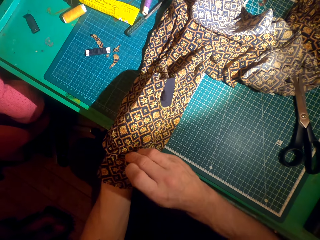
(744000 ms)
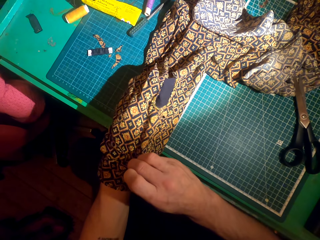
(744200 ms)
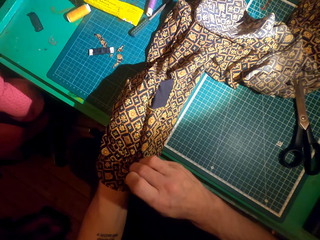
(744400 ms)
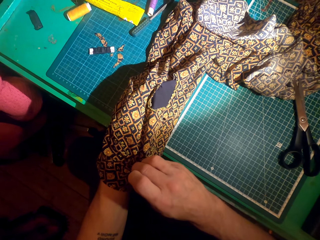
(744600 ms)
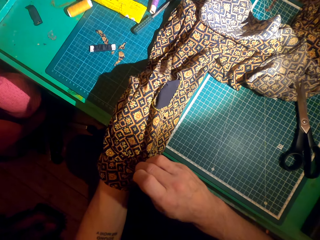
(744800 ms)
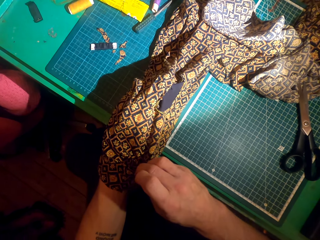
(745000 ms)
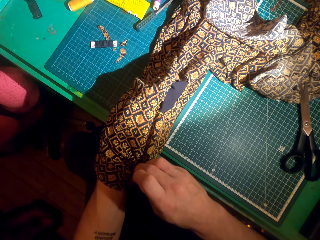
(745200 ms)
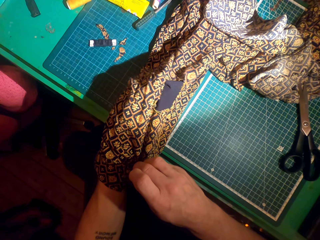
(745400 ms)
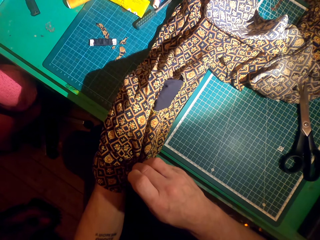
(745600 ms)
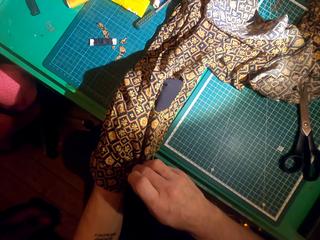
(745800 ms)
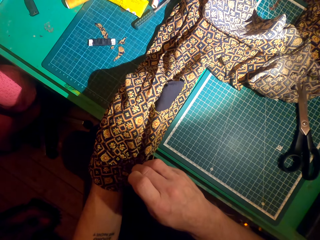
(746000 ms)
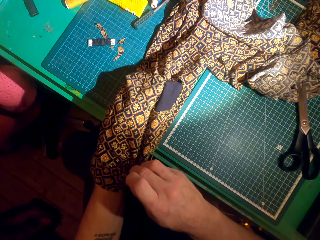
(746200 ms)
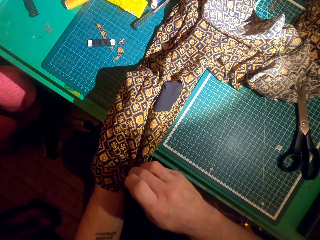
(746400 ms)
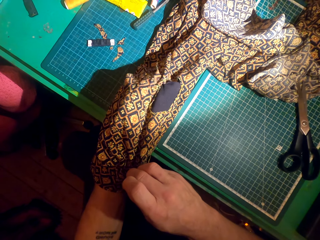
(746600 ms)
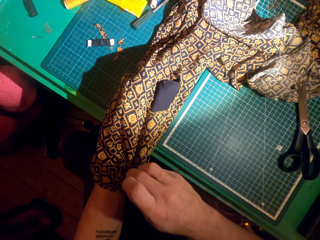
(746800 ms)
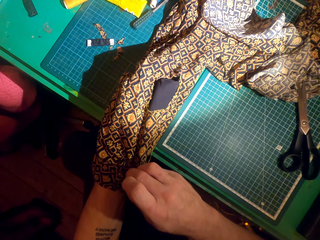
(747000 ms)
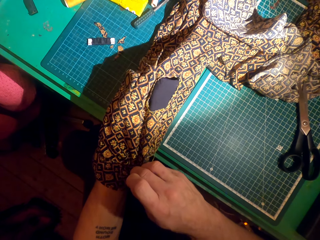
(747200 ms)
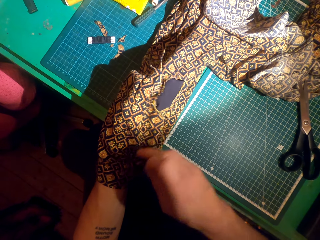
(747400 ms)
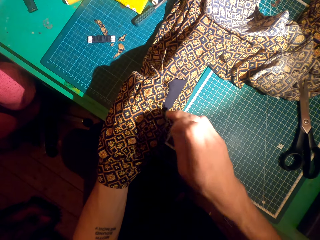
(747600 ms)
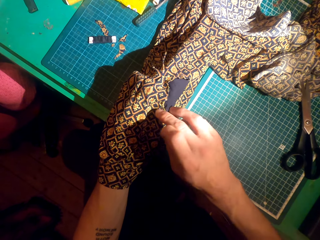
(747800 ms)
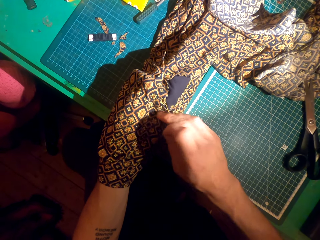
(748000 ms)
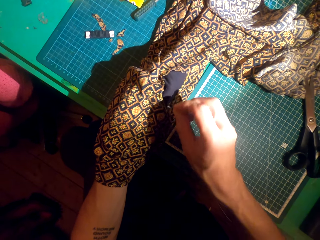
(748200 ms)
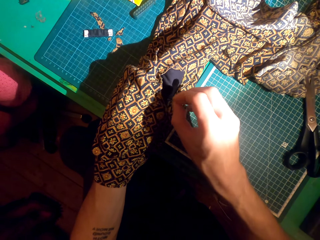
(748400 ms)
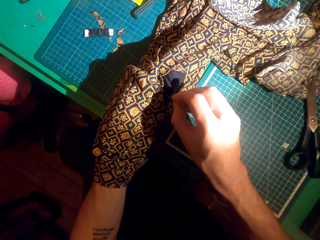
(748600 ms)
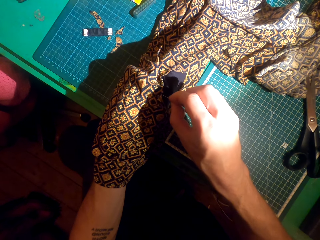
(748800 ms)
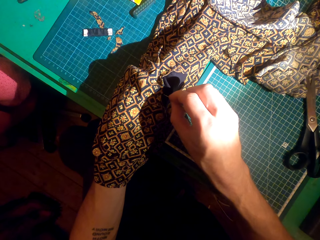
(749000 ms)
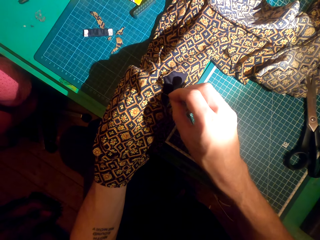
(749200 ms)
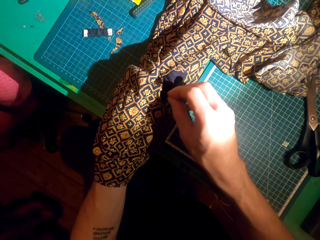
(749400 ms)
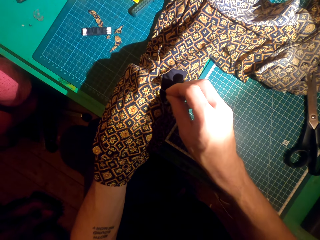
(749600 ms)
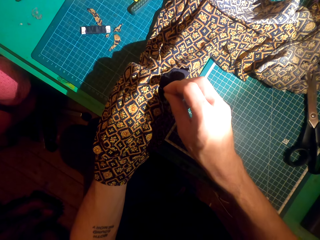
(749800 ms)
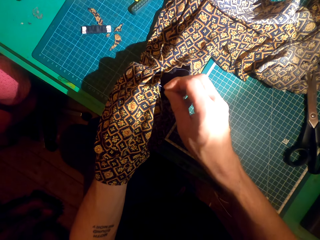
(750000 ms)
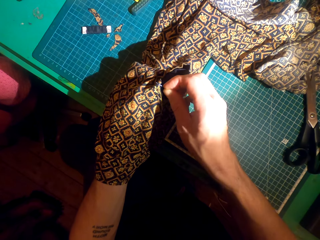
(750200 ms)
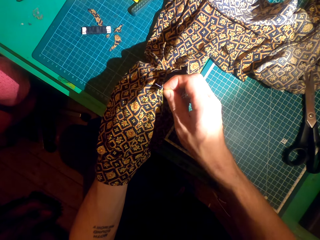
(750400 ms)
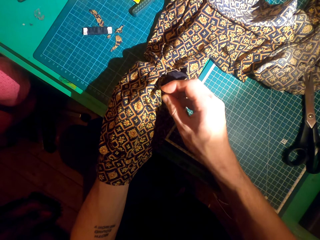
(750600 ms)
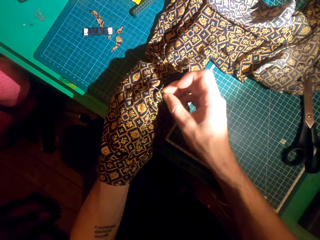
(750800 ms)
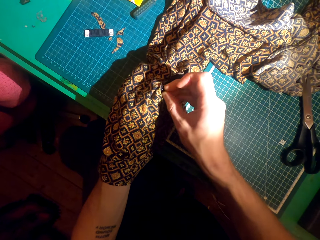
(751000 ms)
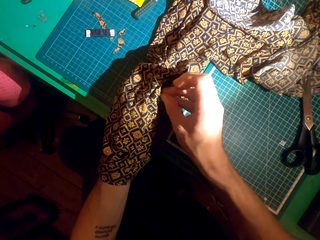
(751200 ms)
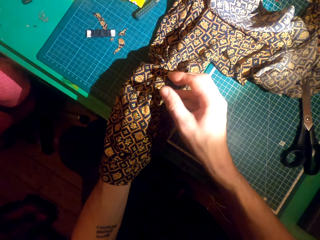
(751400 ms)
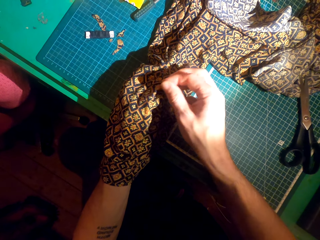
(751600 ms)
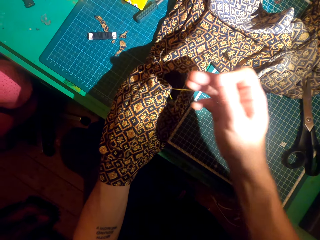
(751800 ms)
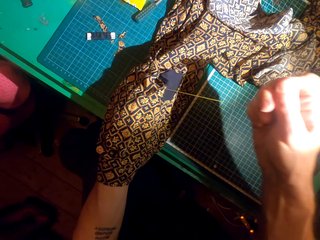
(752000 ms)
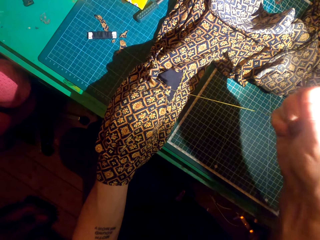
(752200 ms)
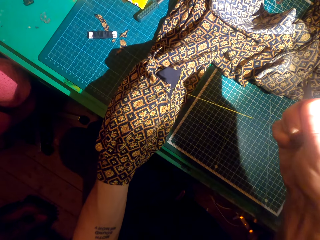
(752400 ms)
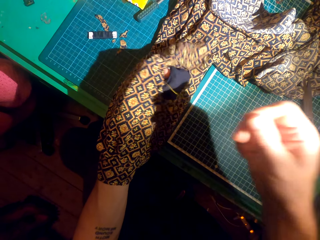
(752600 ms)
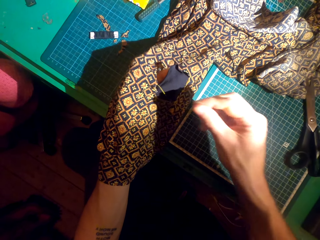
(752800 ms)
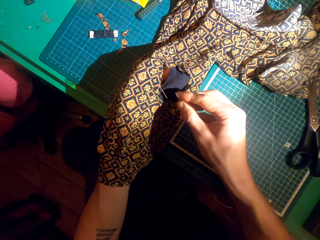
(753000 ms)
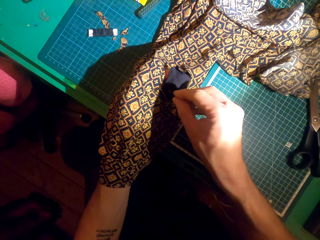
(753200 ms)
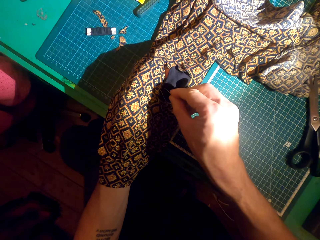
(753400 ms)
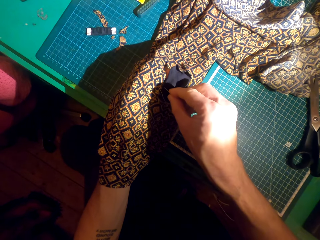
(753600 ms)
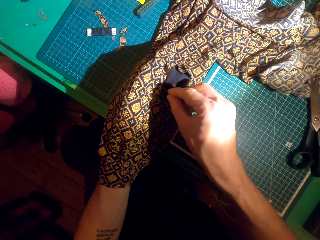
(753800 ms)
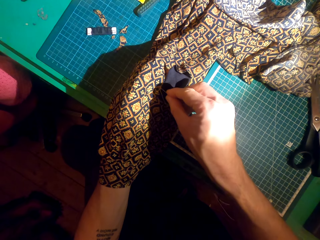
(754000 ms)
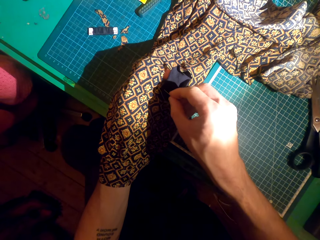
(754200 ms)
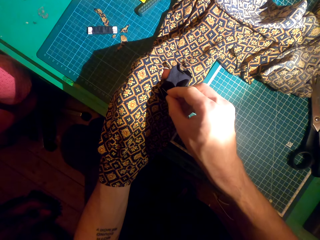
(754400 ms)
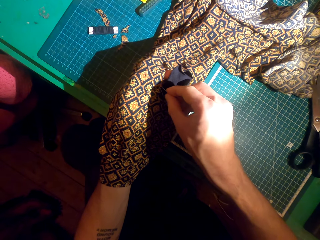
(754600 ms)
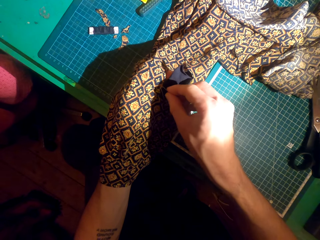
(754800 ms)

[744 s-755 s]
The camera wearer adjusts the cloth. They sew a patch over the cloth. They knit the cloth with a needle.

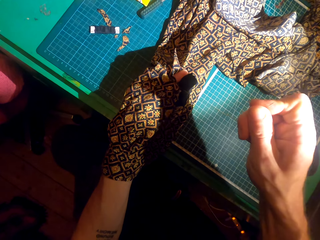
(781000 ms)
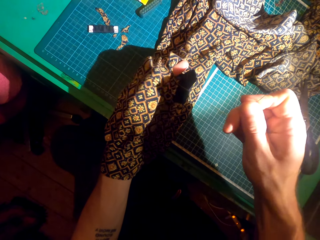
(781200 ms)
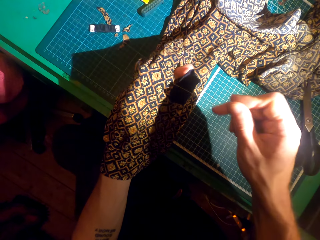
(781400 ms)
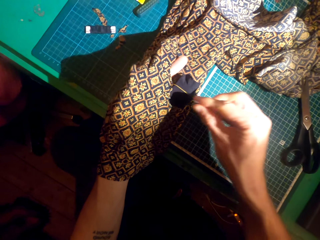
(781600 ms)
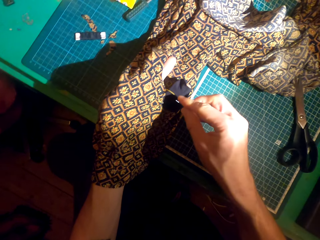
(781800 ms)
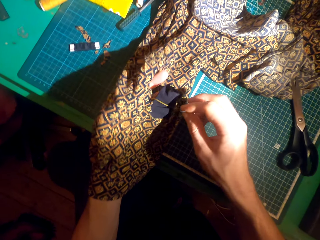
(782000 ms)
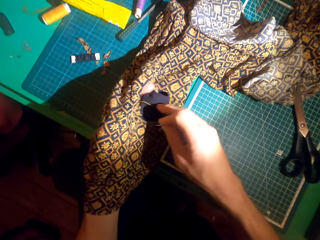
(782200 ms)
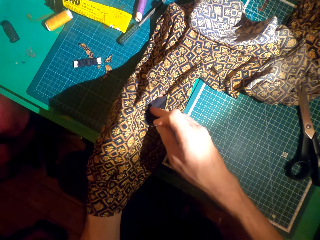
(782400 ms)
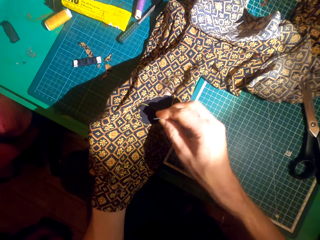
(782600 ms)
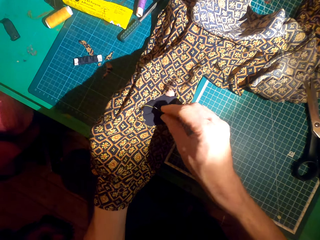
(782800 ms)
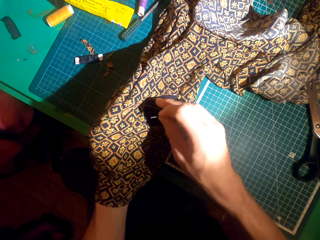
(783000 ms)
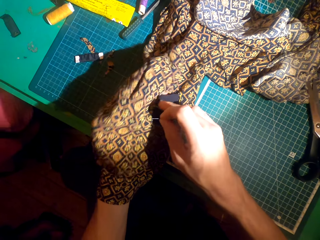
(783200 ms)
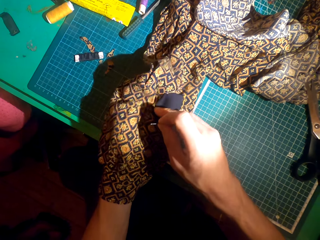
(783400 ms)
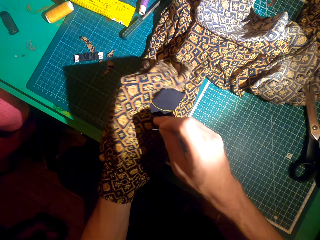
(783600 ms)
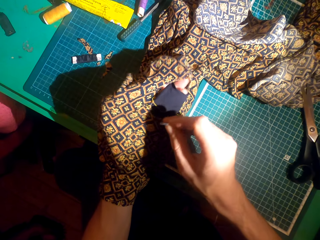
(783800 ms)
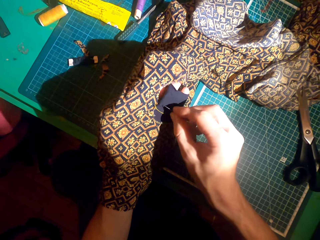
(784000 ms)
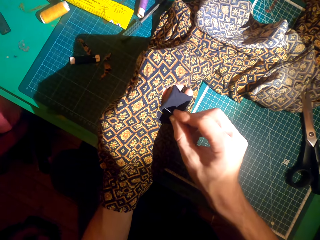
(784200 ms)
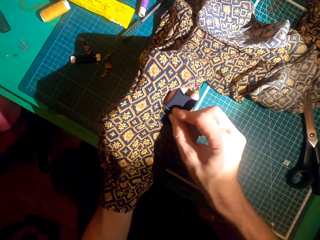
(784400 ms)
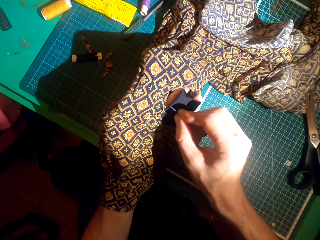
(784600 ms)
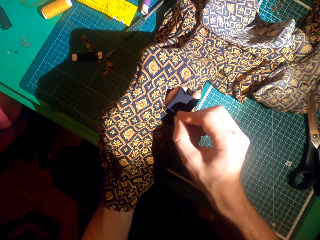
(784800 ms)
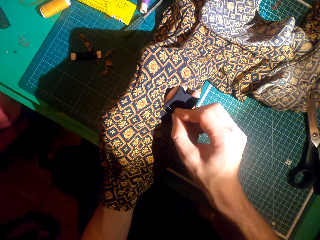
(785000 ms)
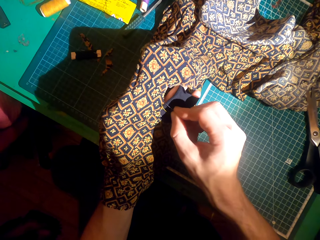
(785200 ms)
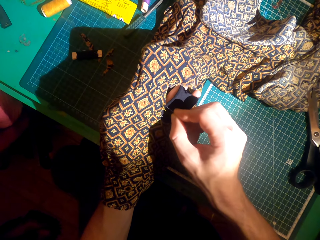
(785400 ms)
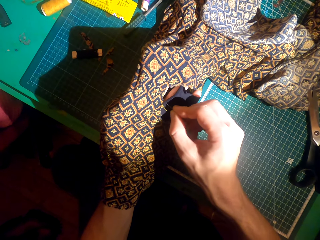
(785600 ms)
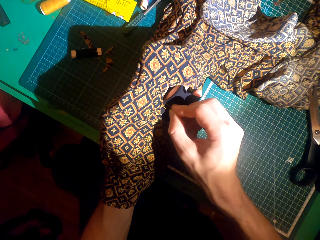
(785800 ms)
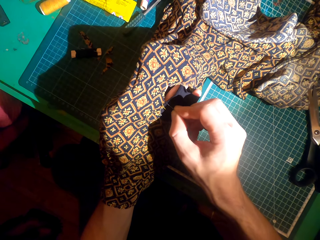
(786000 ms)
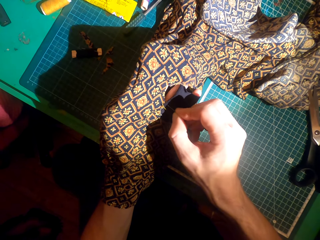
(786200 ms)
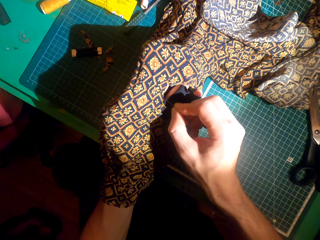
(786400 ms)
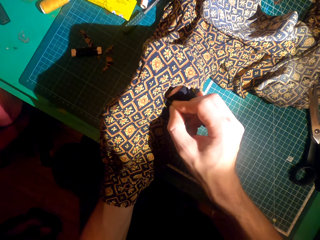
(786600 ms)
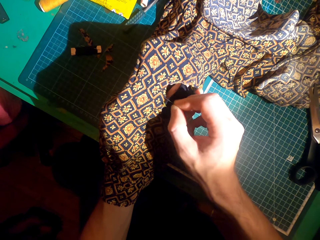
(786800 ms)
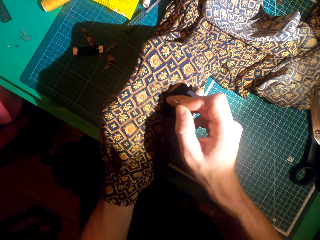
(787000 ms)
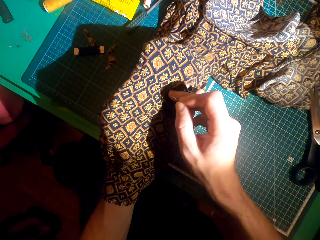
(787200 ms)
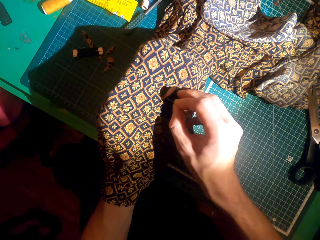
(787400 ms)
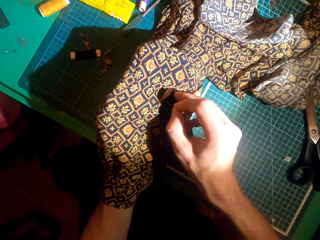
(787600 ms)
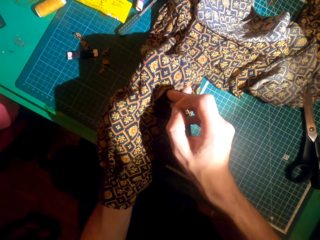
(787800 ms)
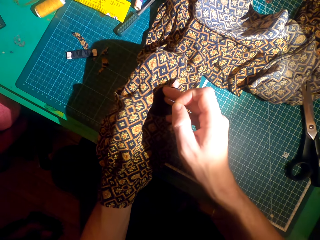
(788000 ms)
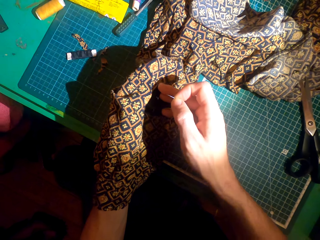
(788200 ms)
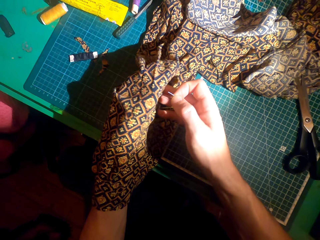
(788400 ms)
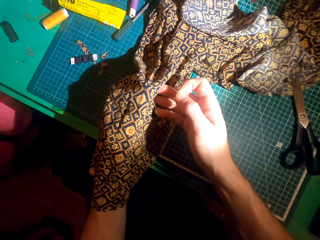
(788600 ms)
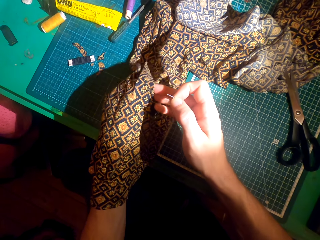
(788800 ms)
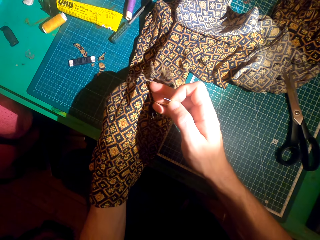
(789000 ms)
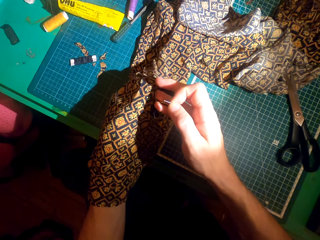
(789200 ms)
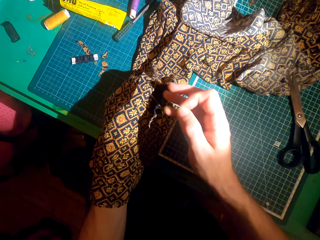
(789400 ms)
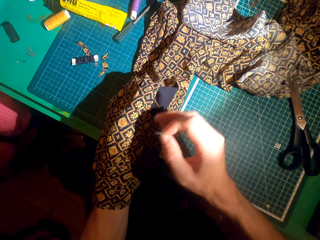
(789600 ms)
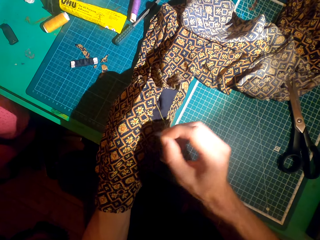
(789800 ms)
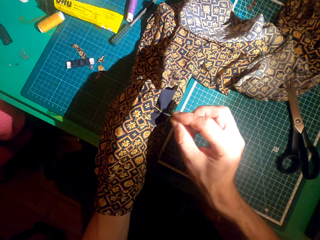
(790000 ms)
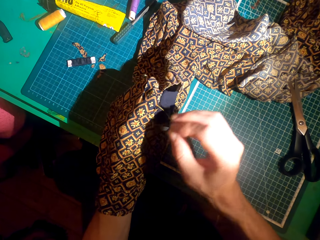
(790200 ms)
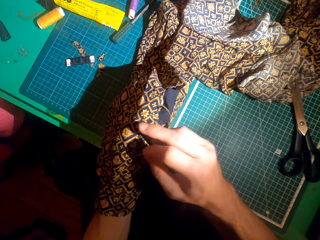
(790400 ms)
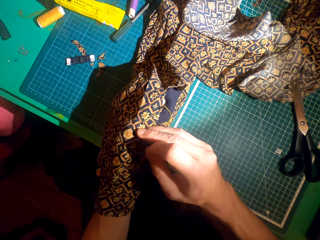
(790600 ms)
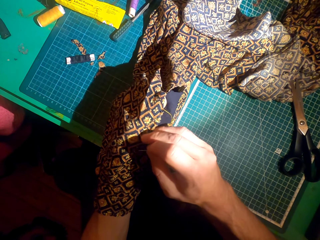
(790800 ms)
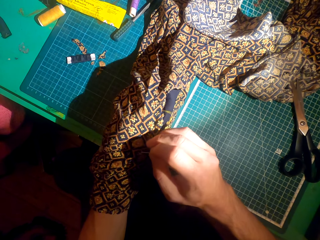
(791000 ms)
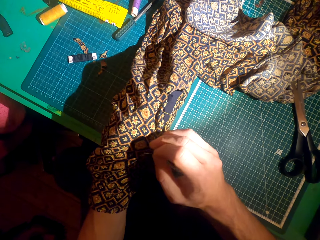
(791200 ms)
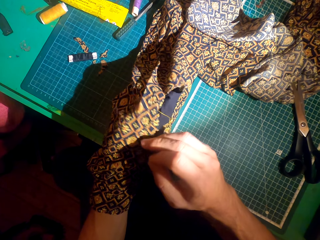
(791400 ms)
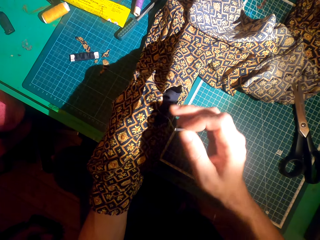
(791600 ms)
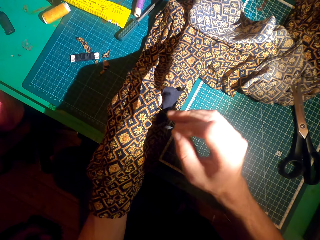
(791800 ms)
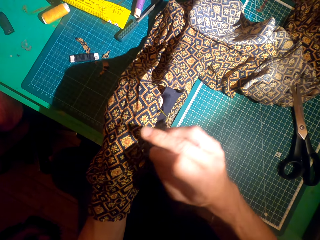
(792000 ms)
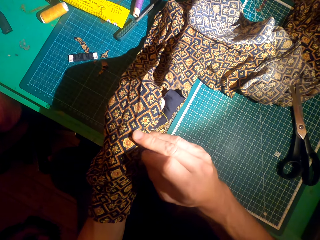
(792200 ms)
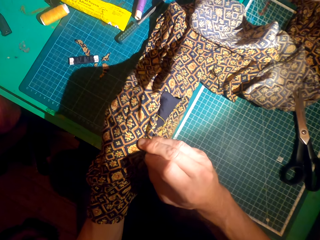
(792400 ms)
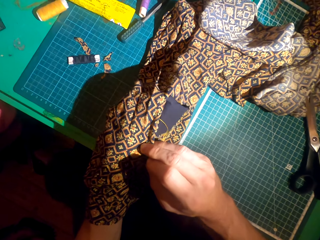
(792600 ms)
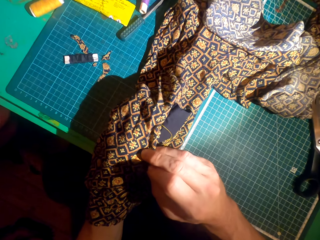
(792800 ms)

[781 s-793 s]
The camera wearer adjusts the cloth. They adjust the patch.
